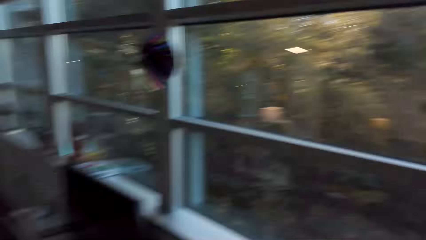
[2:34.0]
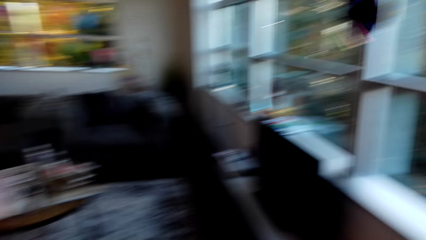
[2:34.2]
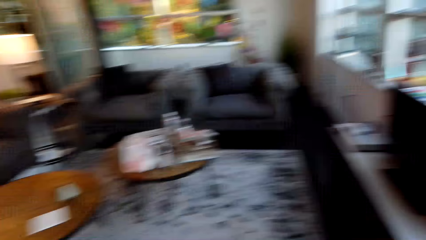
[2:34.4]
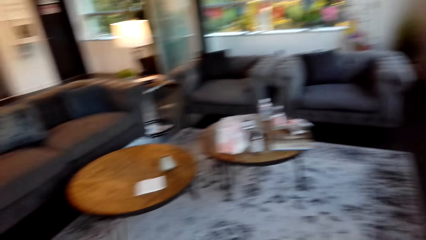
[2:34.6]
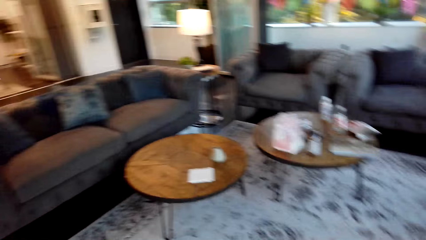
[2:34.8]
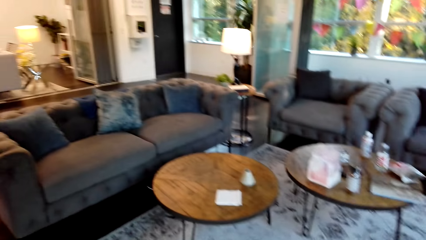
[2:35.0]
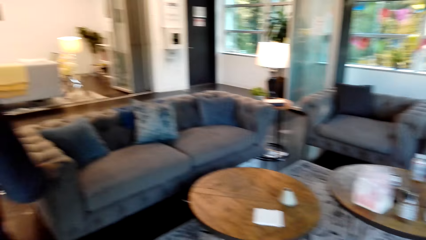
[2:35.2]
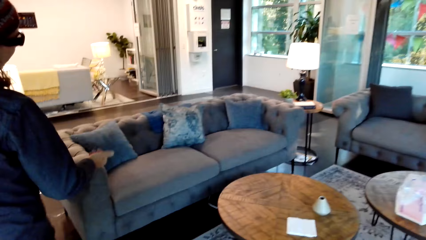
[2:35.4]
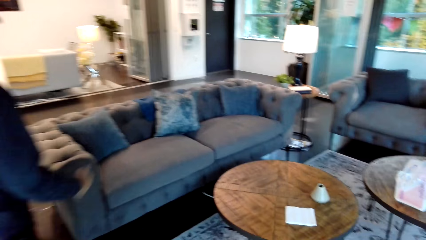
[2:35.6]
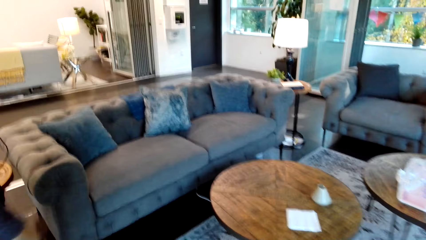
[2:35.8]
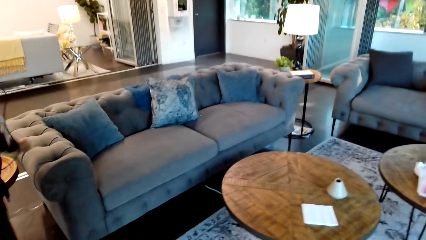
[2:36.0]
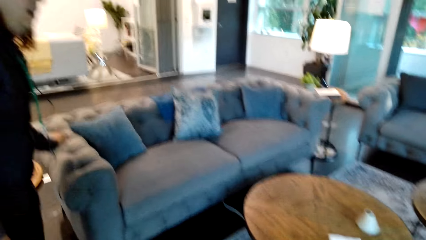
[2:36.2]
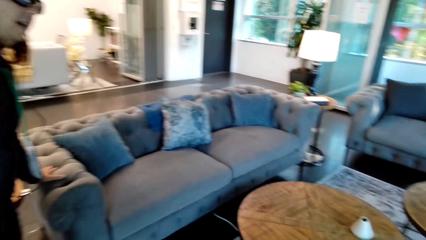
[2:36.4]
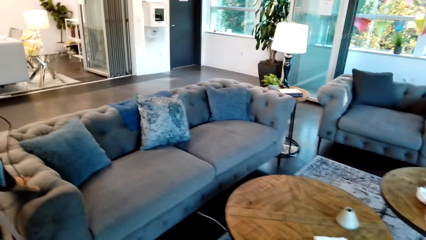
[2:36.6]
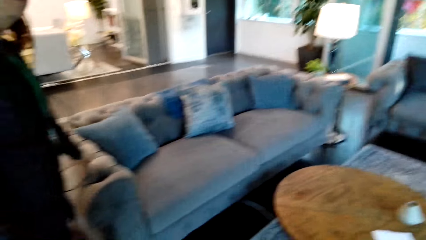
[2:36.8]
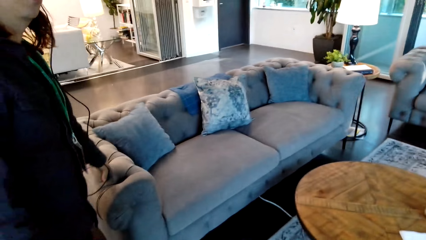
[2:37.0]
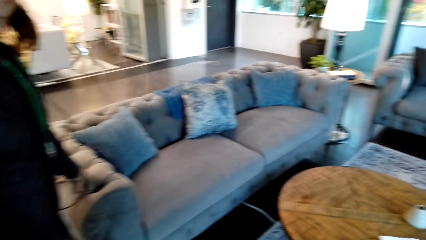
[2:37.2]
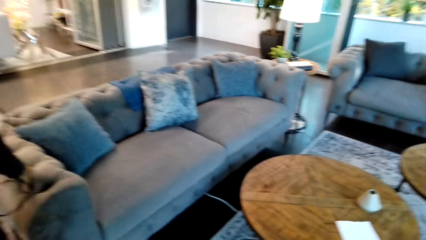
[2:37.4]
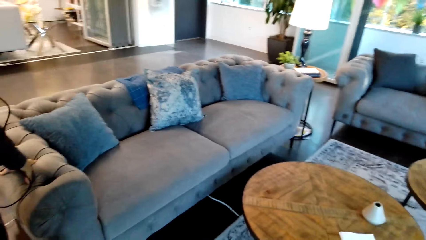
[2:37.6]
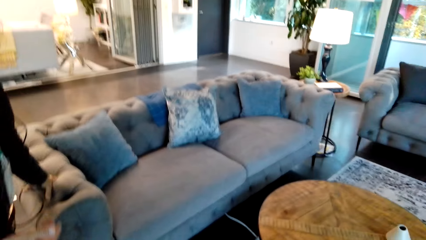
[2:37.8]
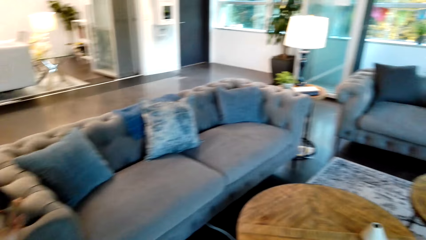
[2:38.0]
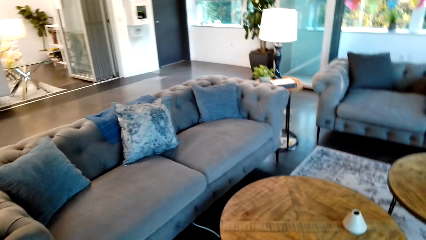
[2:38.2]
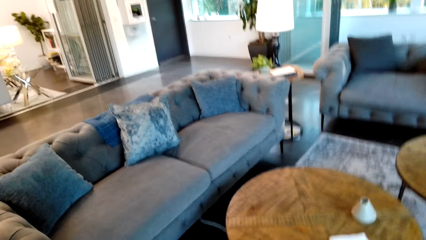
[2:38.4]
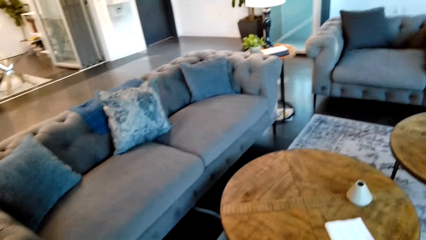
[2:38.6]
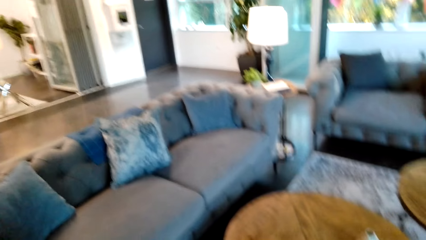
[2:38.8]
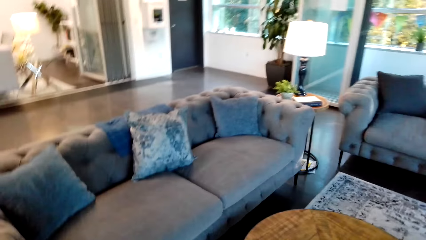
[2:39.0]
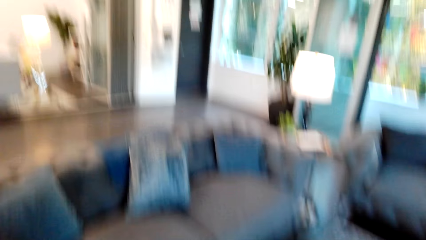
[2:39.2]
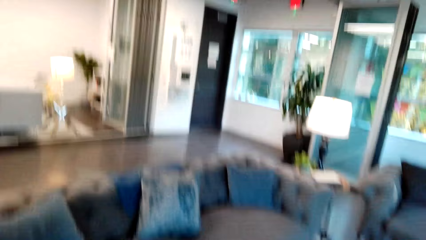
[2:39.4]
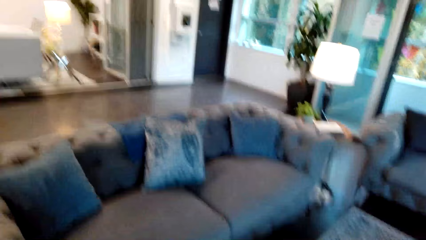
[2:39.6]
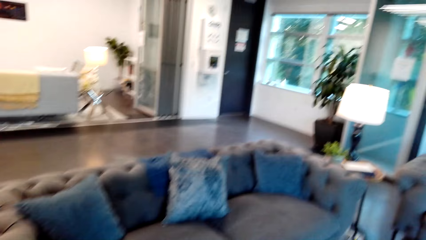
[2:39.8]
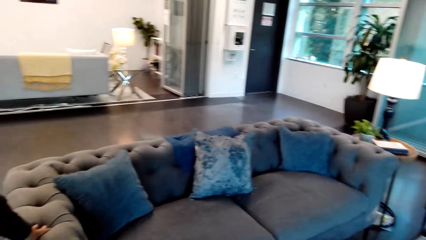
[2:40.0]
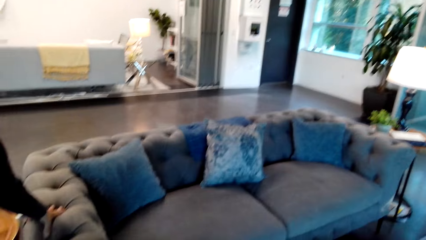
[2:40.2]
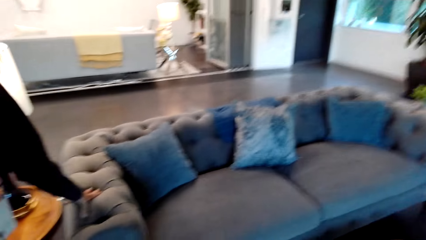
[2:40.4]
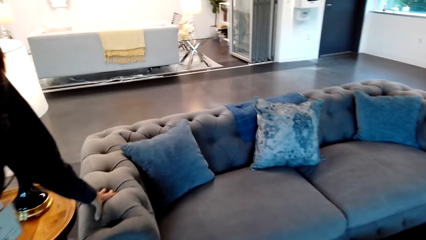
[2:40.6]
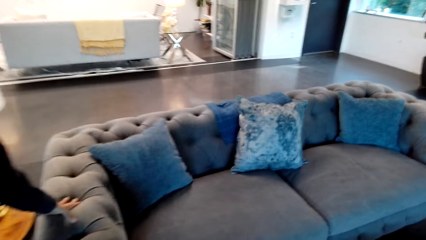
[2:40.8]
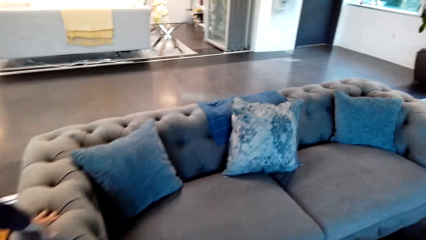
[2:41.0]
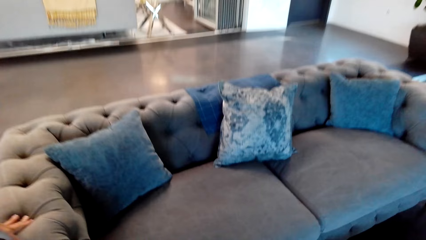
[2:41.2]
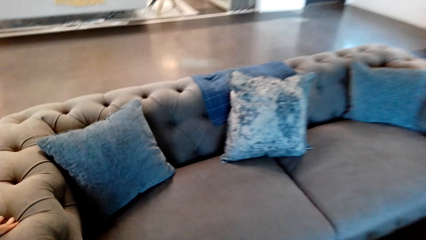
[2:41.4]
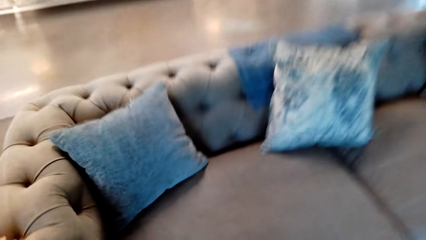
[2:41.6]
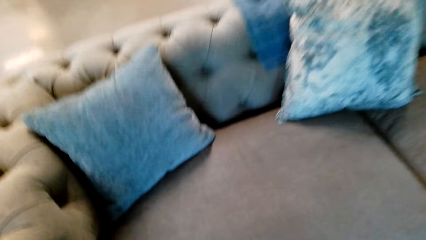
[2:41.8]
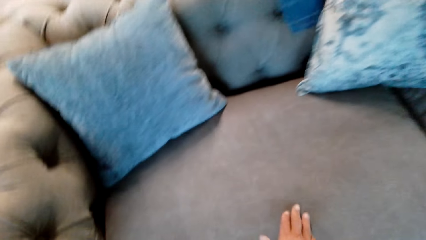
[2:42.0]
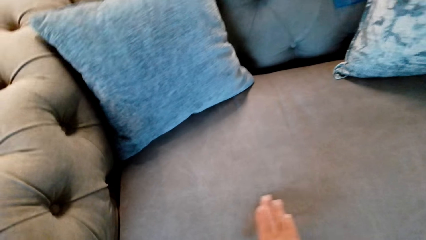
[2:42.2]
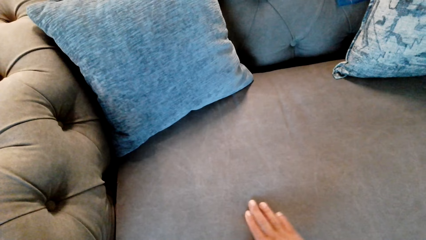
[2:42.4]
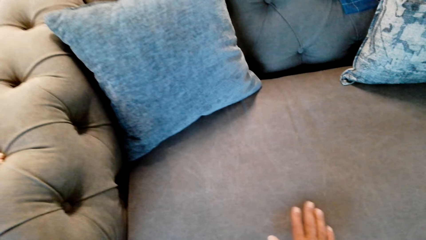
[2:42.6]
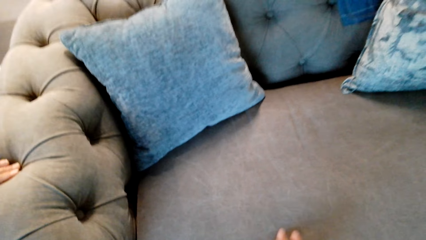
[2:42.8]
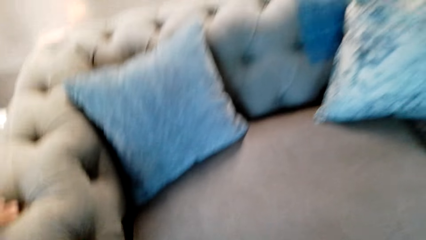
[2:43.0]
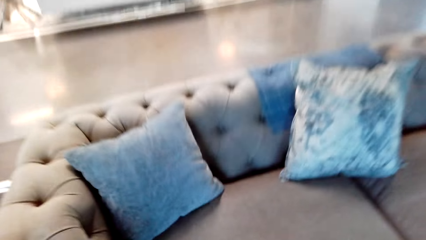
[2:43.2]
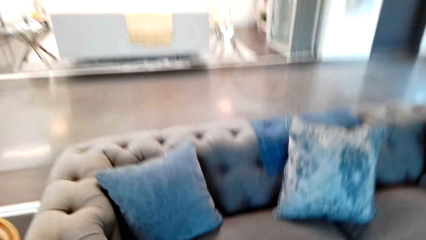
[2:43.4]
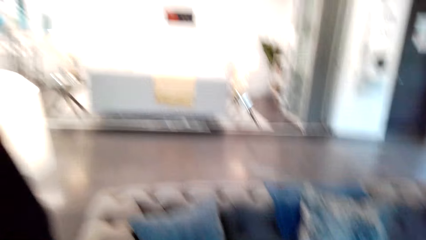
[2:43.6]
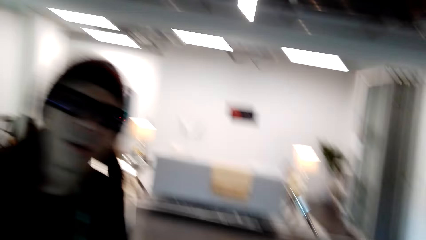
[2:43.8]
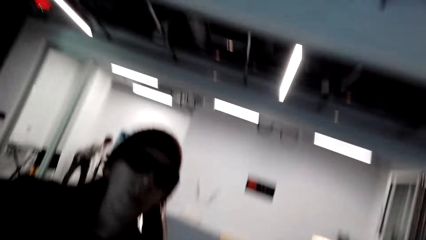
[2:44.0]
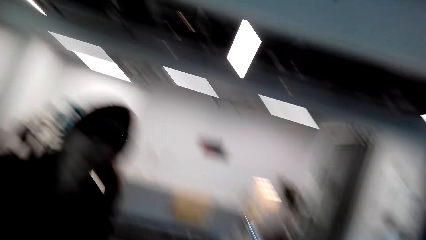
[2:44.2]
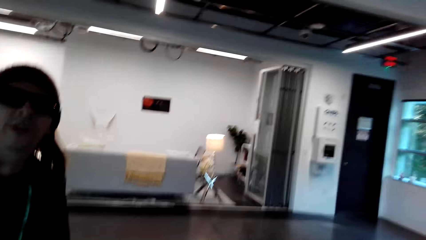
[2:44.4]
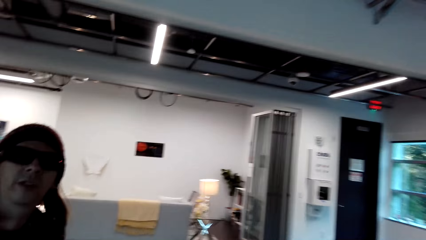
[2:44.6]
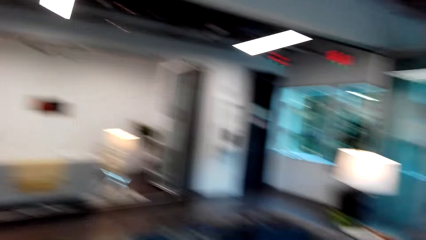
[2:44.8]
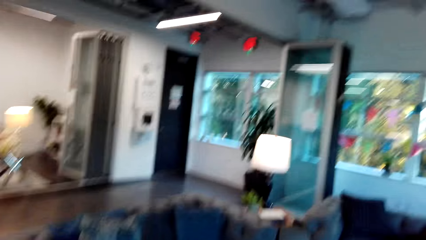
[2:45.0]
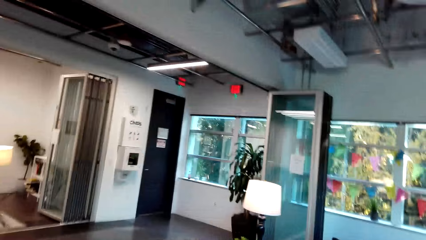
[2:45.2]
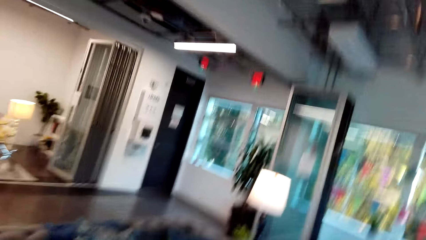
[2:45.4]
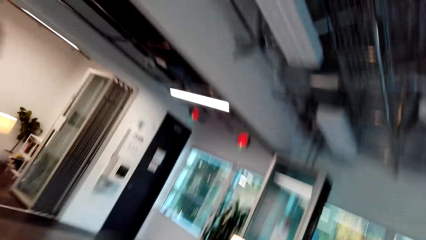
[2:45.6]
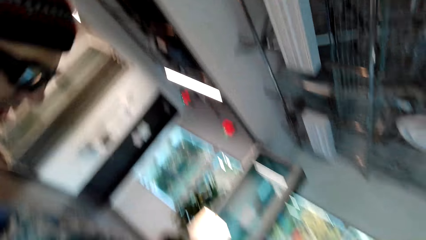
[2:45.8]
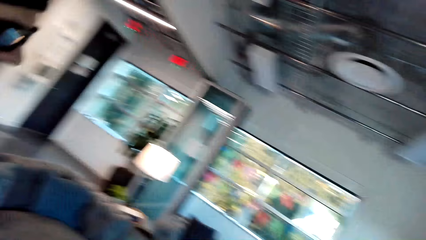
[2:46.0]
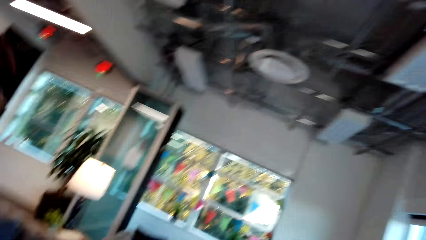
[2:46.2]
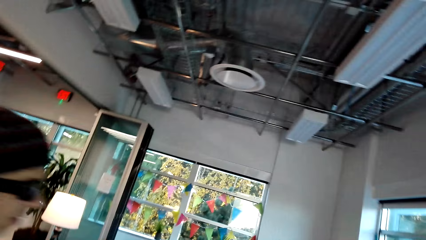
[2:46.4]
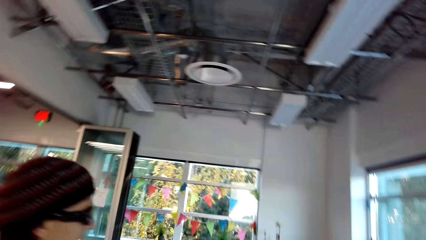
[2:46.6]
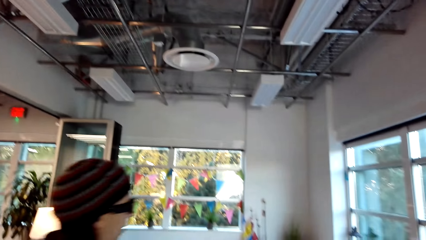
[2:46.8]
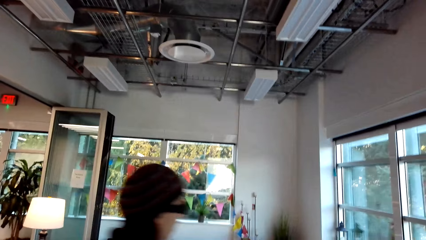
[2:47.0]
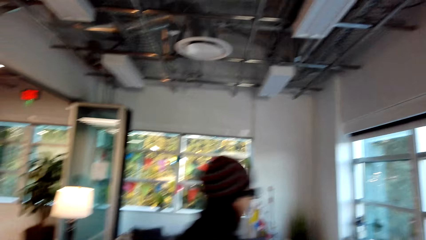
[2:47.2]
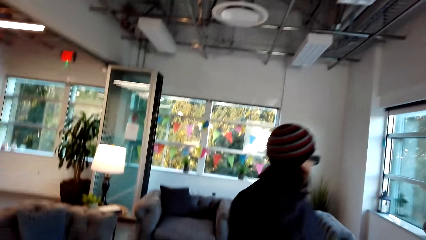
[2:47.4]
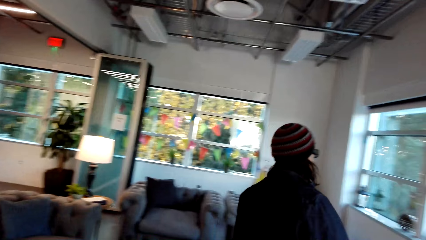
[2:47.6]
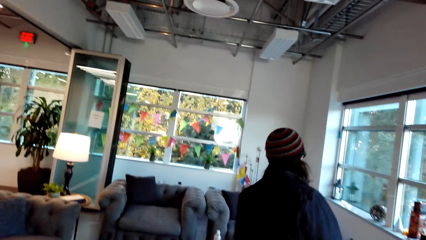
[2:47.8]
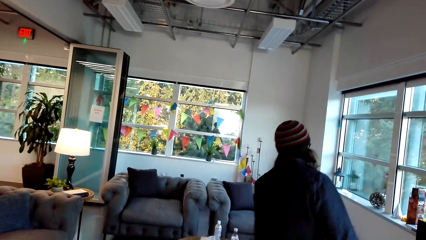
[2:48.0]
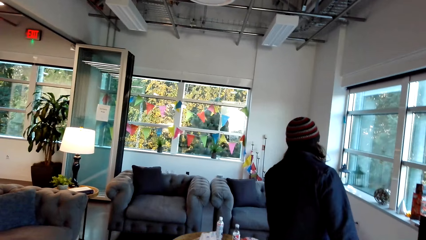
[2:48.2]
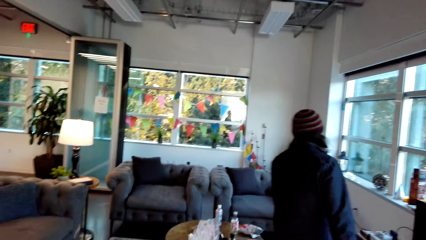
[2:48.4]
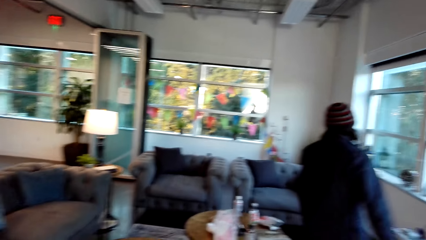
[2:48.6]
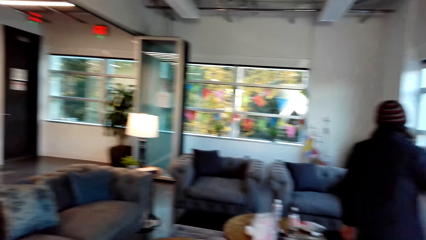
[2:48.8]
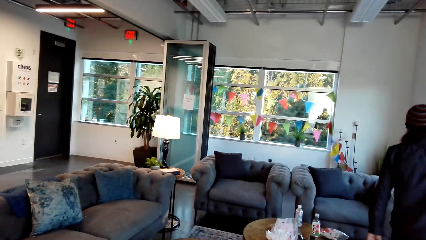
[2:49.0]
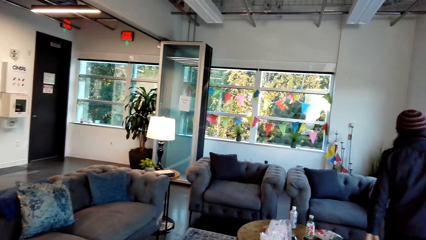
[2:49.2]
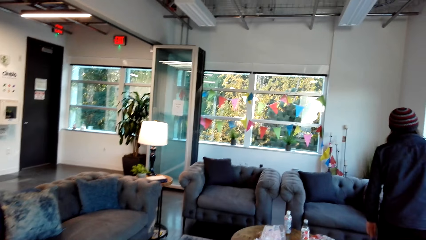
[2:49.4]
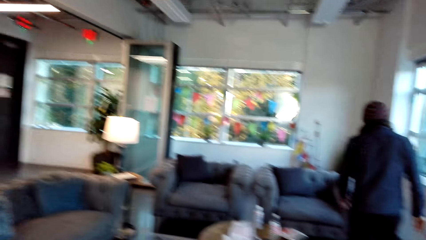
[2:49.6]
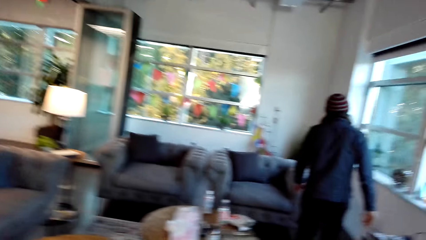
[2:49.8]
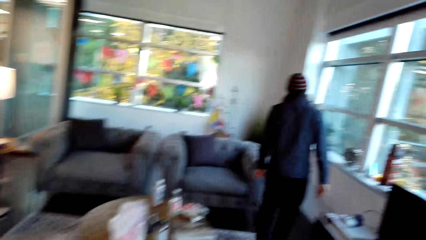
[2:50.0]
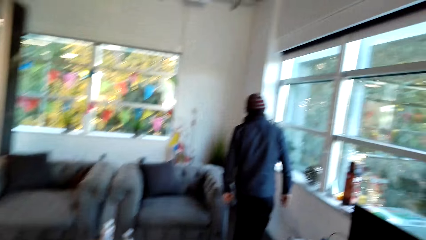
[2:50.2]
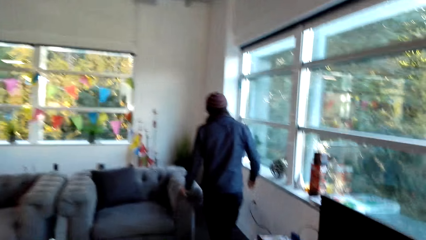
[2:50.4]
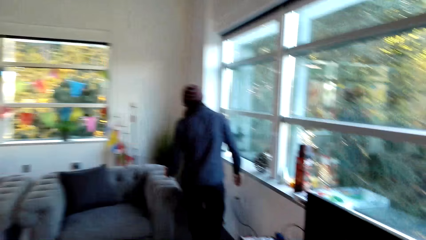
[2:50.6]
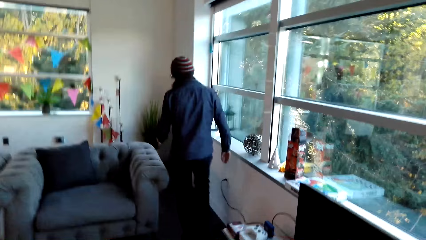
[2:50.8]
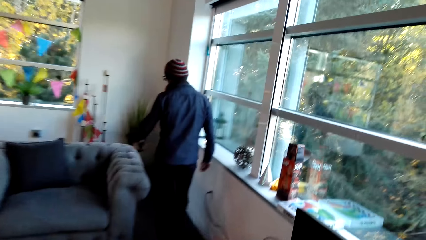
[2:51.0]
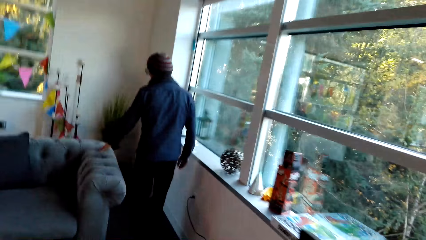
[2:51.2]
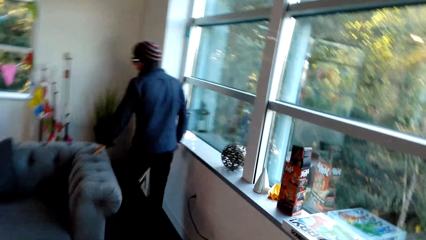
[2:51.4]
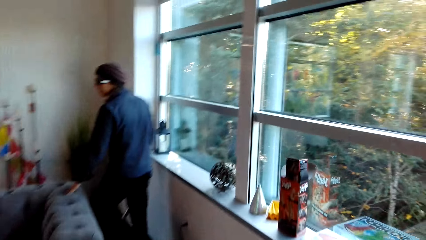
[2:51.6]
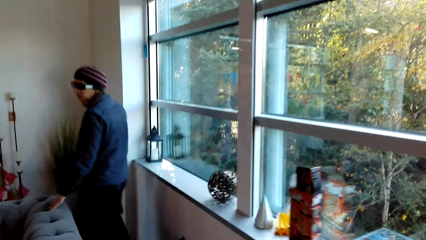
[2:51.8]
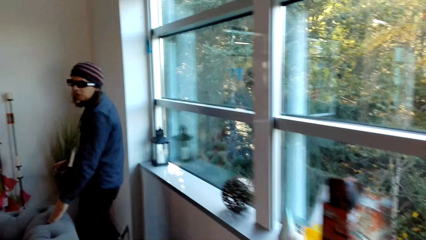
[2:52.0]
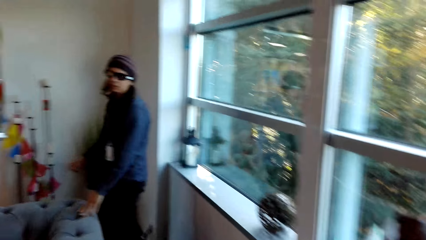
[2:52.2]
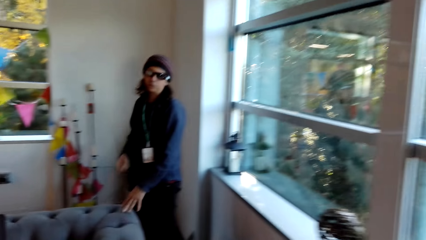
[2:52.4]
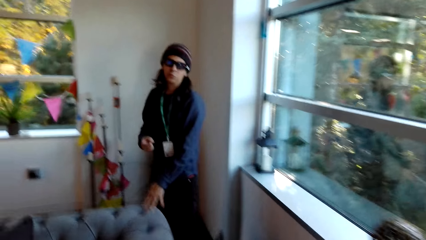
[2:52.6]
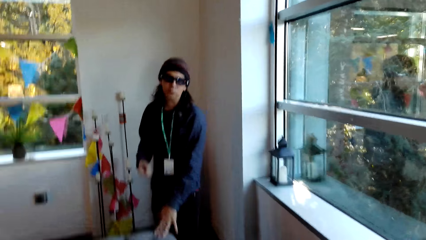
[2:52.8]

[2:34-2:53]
The camera wearer looks around the apartment. The person holds the seat. The camera wearer inspects the sofa. They look around the apartment. They walk in the room with the person. They follow the person.
